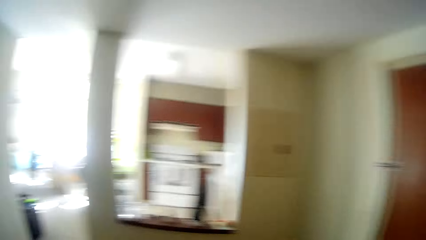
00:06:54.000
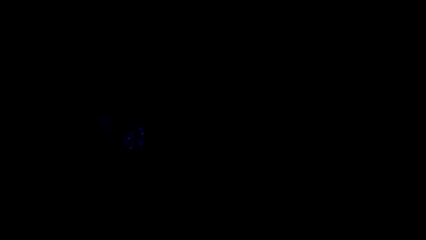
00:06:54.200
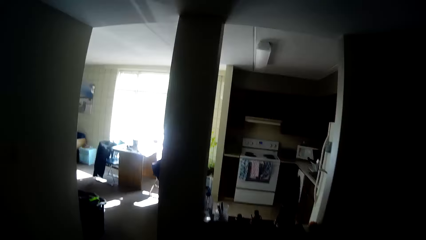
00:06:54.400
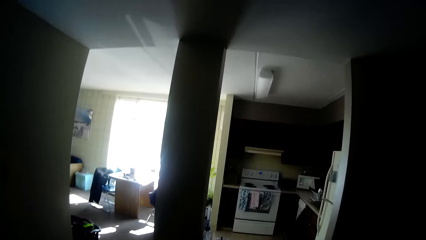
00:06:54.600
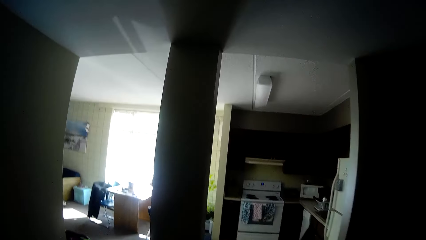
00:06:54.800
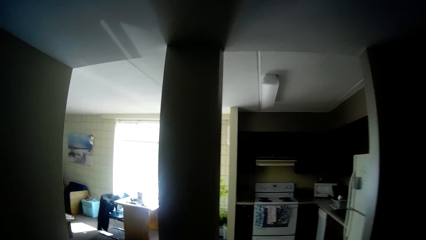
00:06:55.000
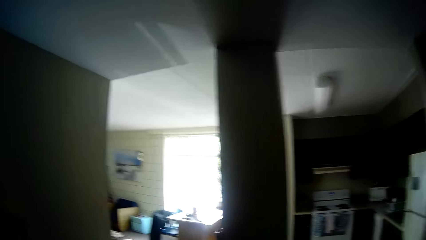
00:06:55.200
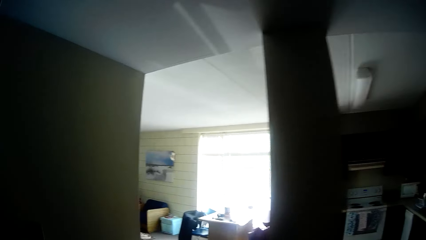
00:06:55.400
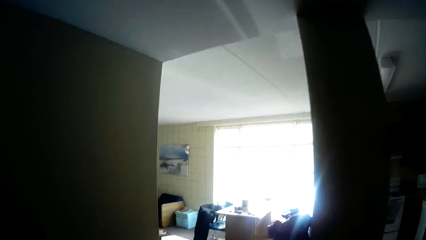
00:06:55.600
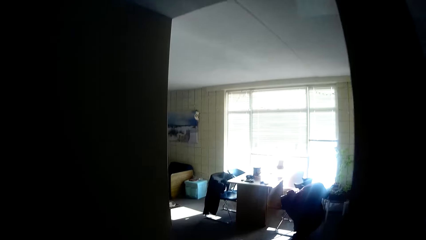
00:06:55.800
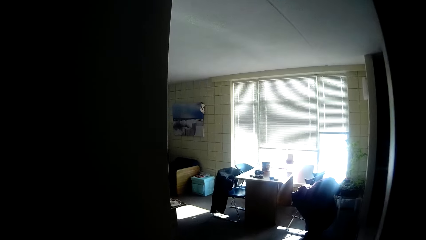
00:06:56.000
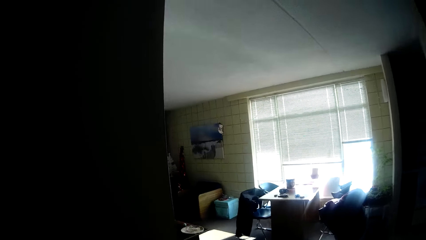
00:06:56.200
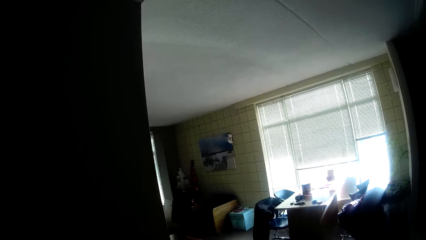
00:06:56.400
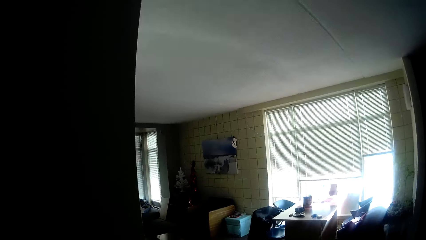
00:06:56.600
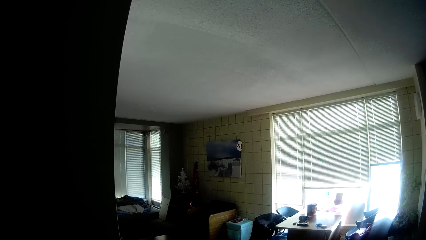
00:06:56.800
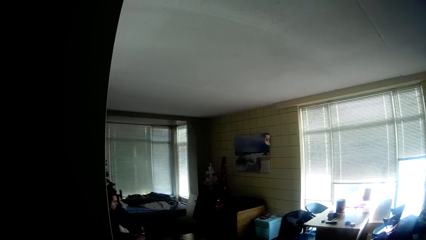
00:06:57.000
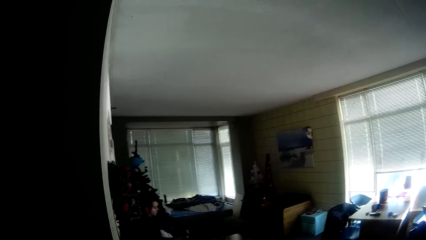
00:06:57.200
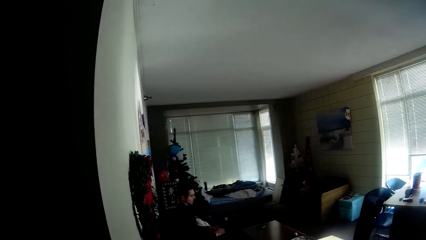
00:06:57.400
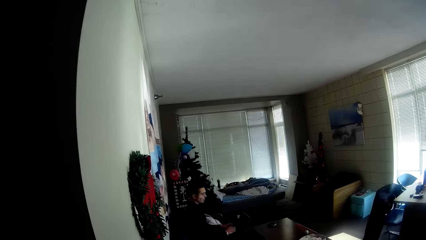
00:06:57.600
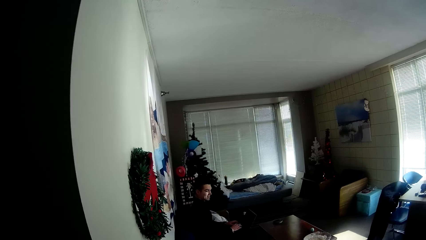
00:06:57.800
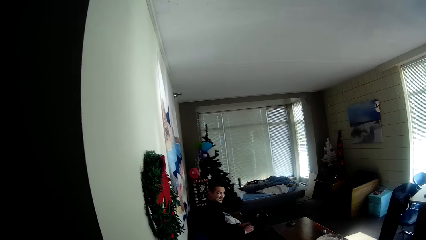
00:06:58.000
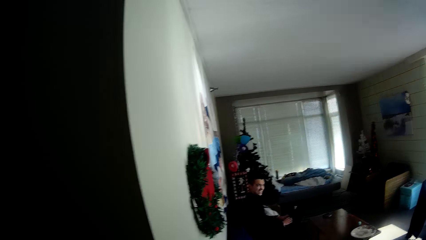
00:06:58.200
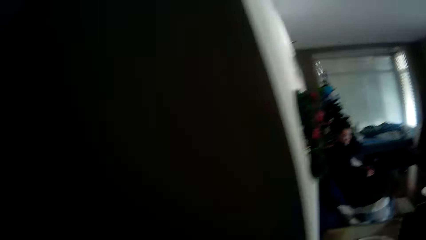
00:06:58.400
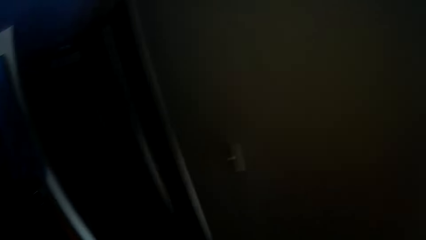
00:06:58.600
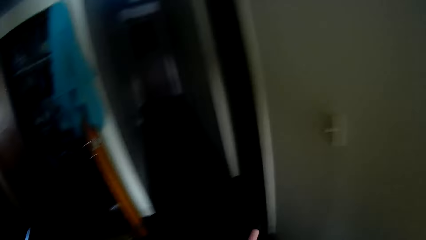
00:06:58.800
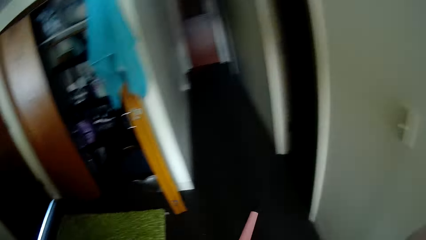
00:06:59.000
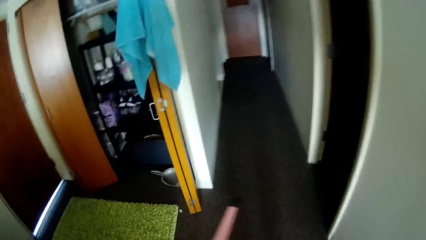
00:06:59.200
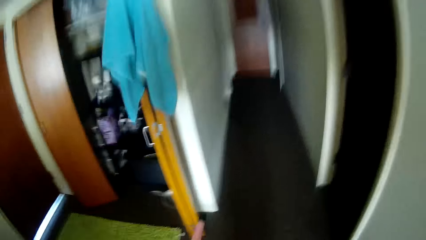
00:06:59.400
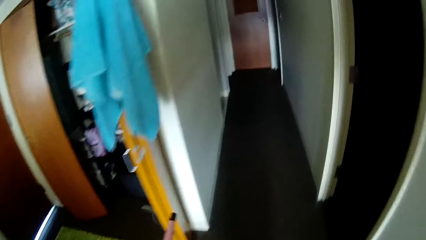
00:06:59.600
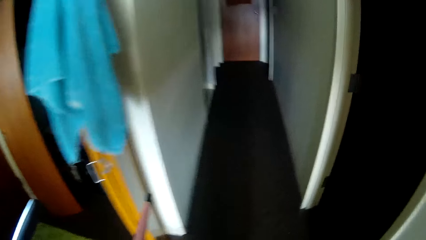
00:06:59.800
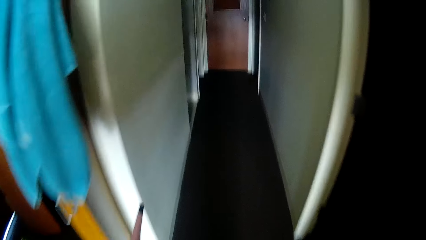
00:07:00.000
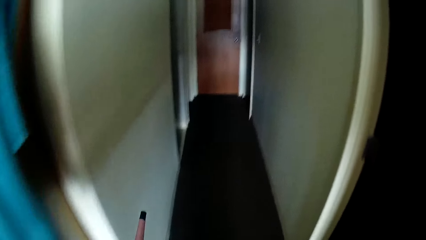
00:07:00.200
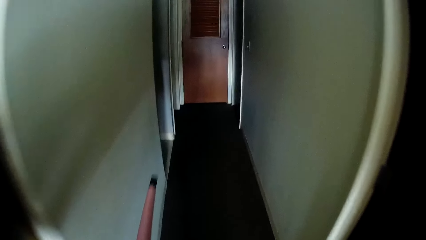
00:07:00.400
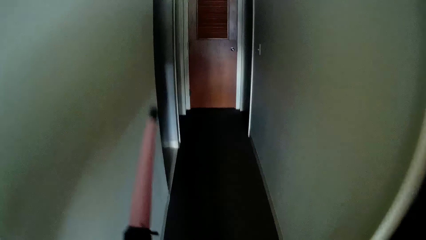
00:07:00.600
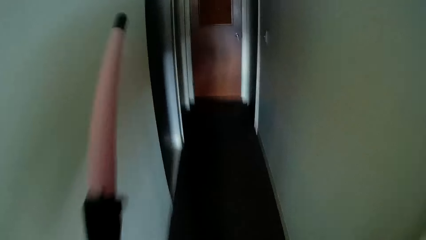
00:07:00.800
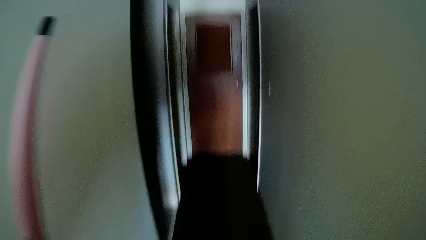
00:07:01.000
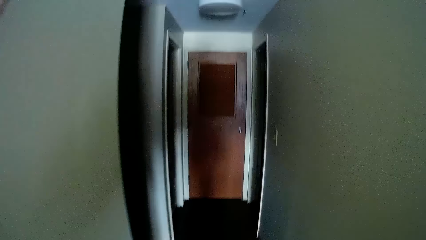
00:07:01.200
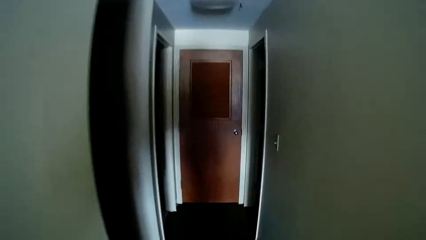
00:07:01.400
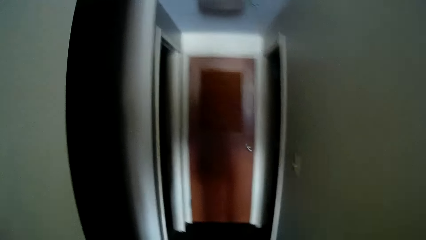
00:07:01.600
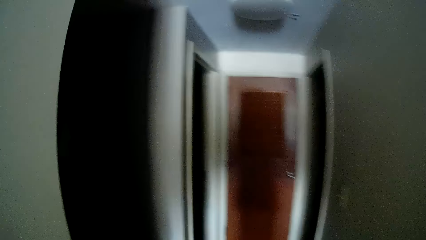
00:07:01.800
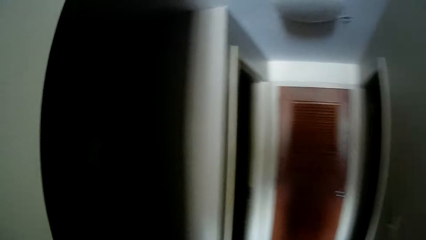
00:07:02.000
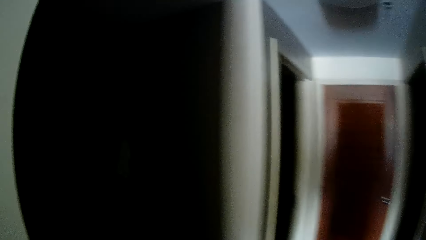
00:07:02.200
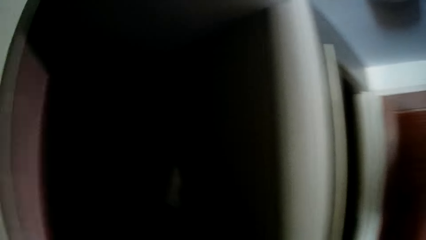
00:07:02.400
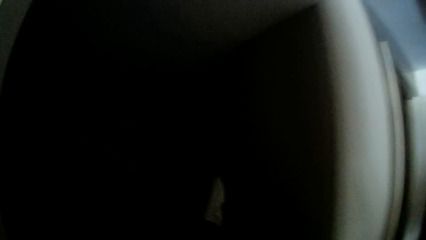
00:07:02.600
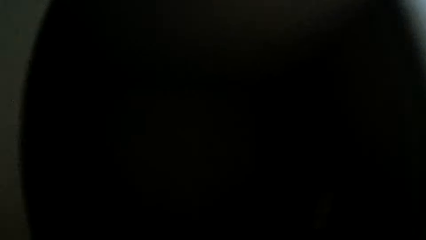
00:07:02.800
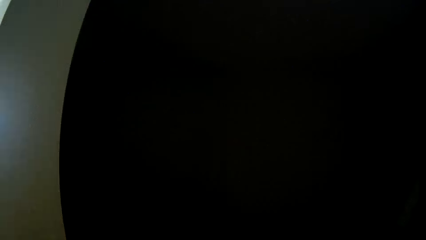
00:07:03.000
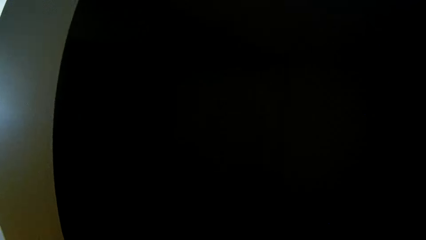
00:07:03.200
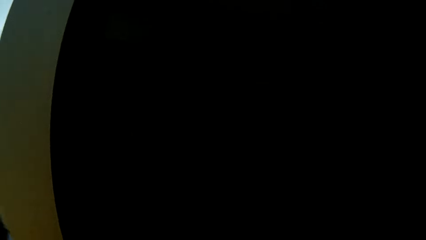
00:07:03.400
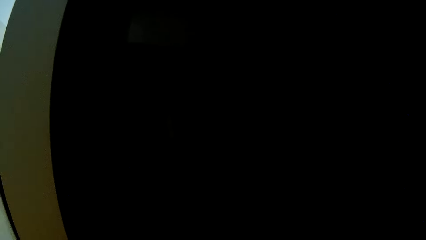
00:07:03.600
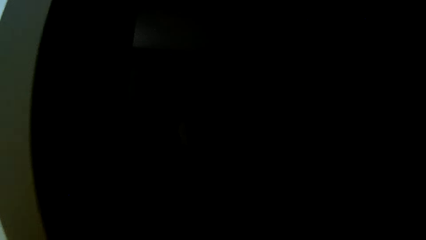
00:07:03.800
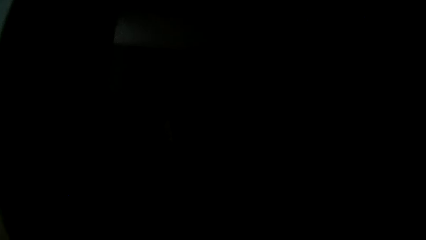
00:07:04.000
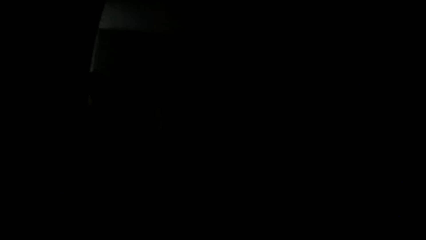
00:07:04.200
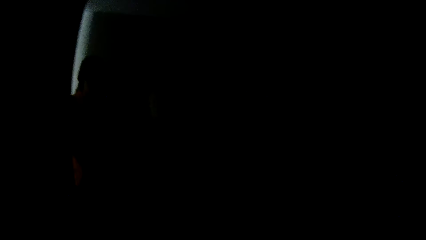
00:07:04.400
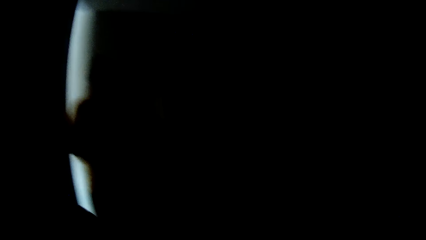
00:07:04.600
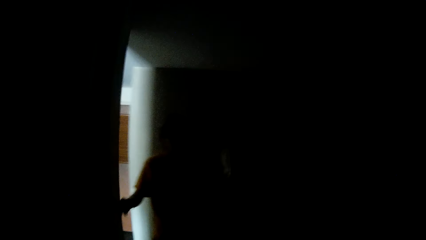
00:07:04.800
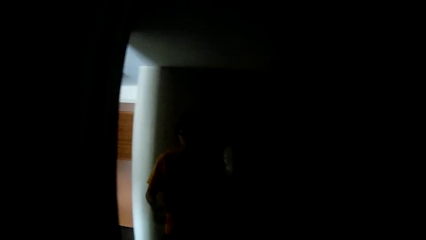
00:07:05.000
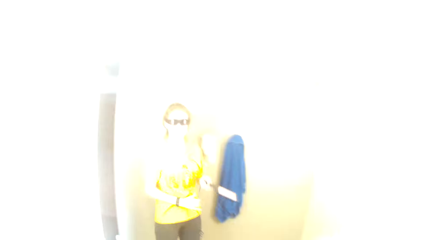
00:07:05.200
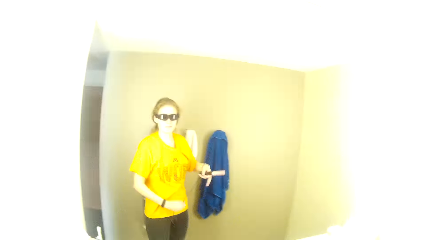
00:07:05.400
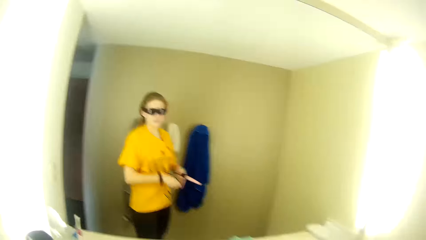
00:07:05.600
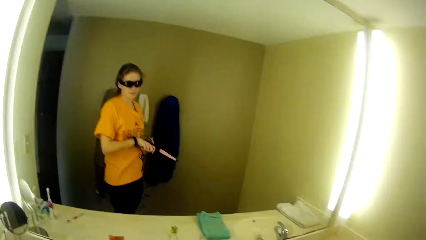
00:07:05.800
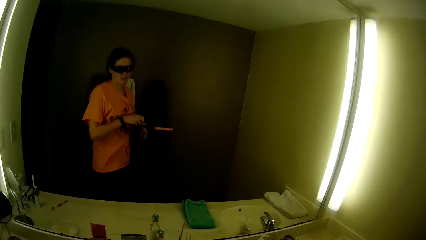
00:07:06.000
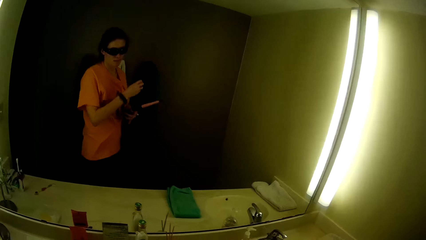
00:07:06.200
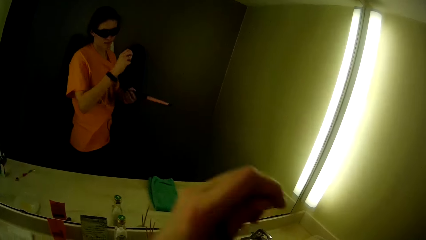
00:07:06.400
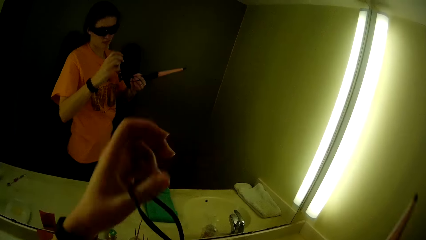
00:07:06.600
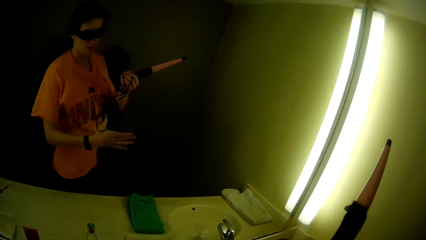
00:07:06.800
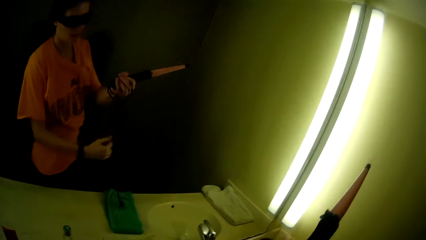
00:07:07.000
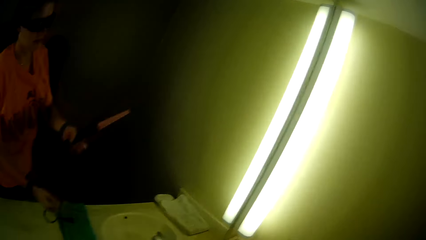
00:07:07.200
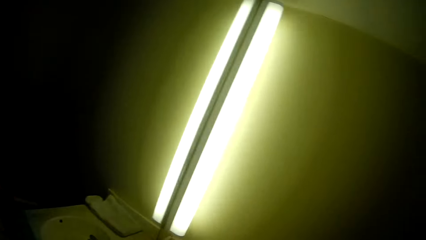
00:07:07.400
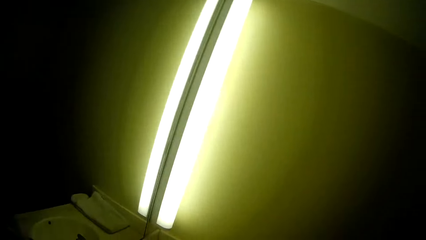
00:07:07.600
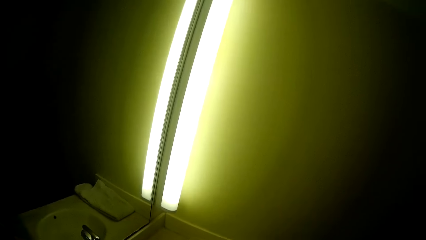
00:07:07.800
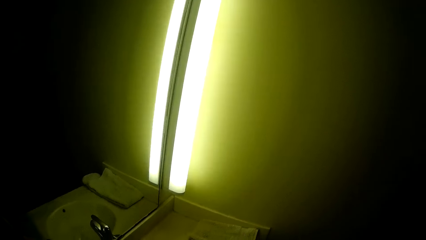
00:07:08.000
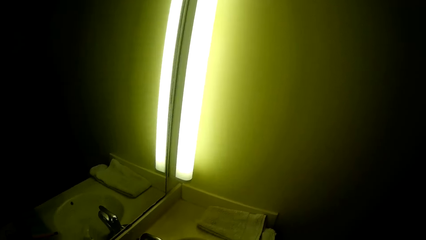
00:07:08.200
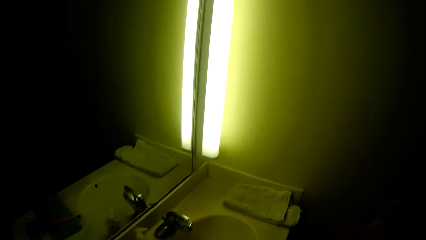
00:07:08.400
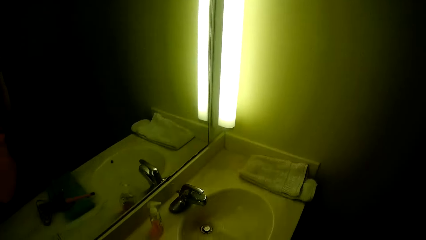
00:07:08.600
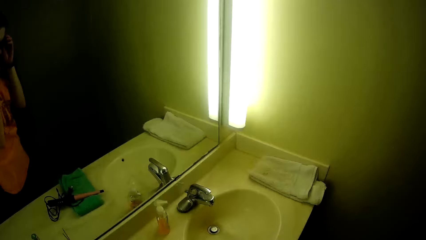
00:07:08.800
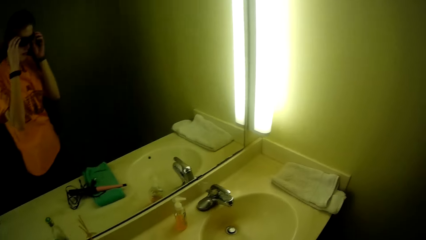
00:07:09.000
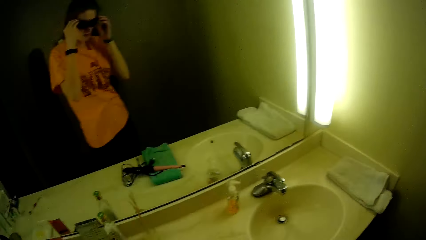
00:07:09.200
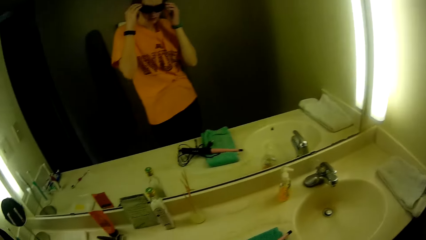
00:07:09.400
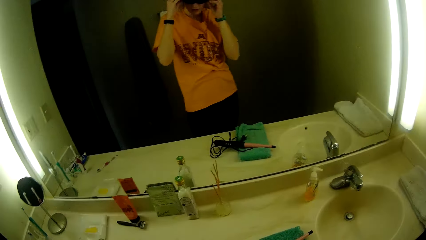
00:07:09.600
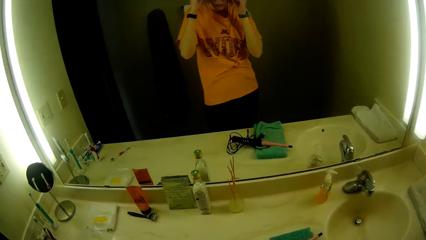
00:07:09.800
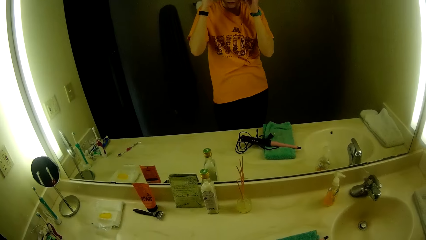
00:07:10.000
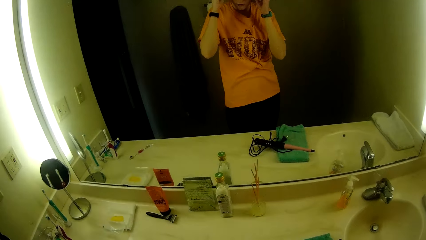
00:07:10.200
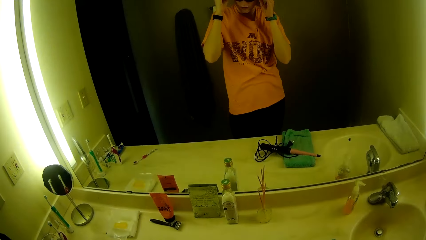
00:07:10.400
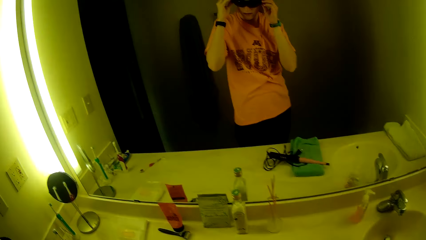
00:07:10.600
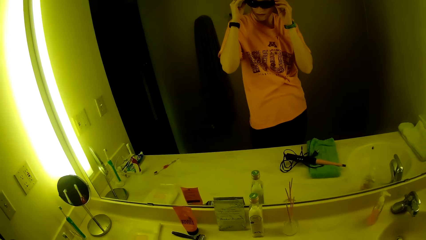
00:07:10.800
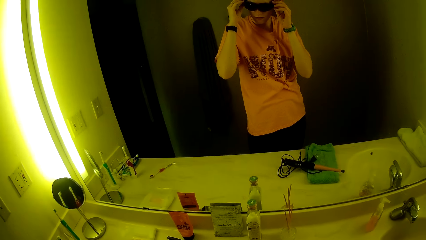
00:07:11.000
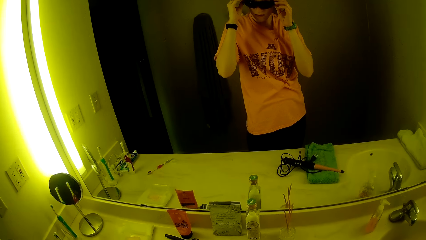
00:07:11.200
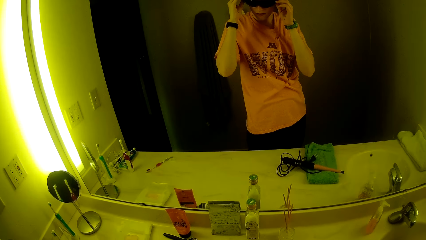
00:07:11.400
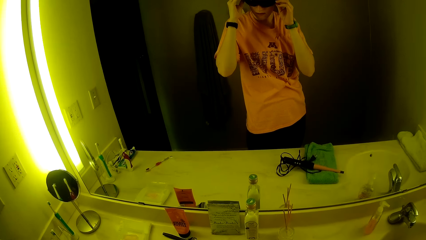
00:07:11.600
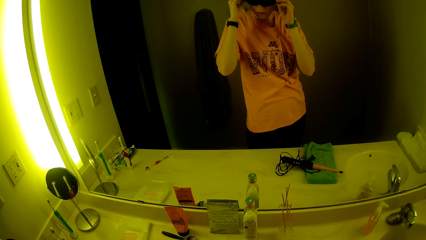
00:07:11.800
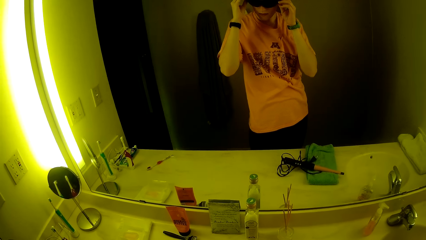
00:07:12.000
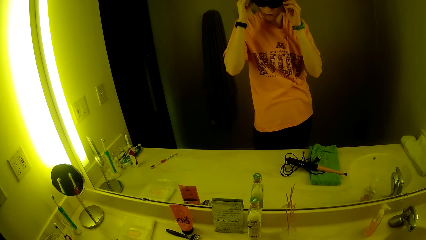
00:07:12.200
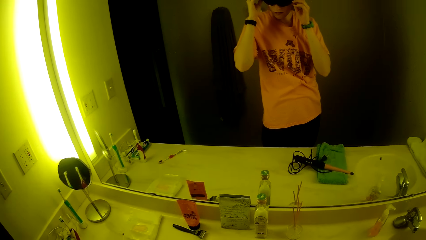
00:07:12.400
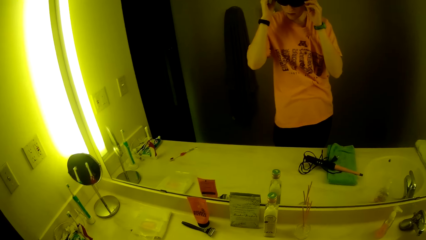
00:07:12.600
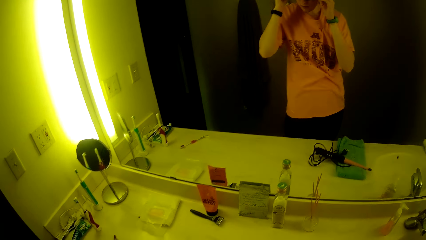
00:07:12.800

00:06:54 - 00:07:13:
The camera wearer walks to the living room. She holds a hair tong or hair straightener in her left hand. She turns on the light switch with her right hand. She holds the wire of the hair tong in her right hand. She folds the hair straightener. She drops the tong in both hands on the bathroom sink. She holds the camera in both hands. She touches the goggles.
